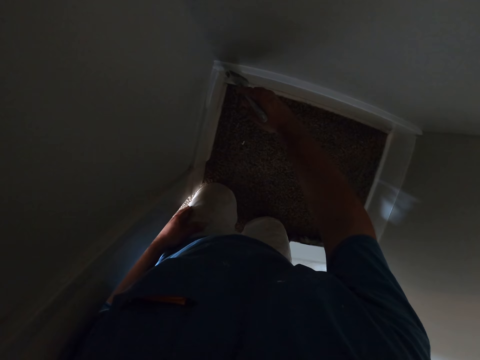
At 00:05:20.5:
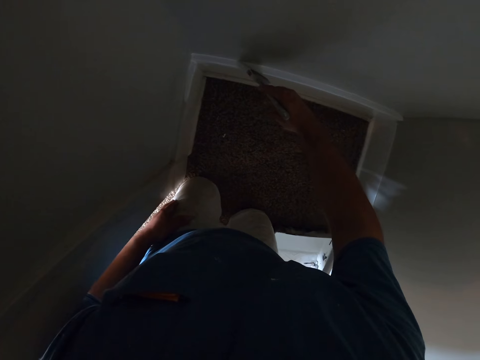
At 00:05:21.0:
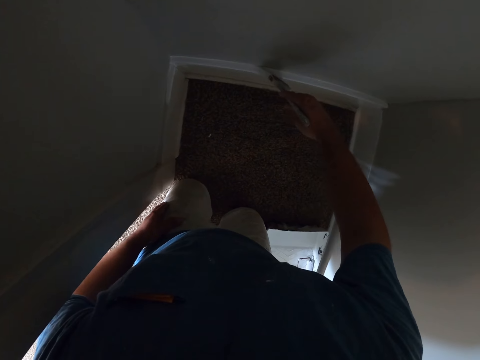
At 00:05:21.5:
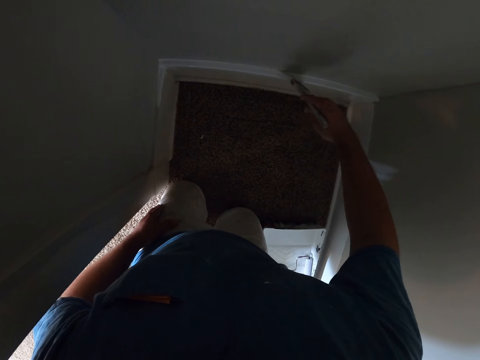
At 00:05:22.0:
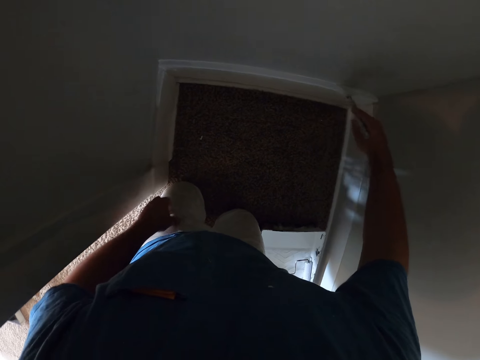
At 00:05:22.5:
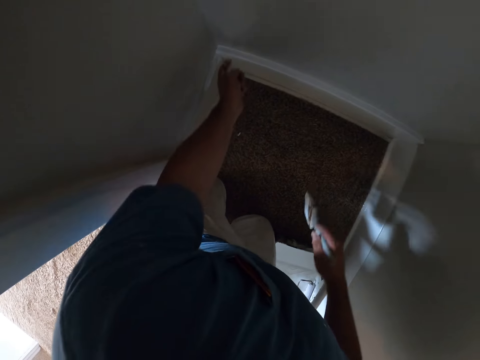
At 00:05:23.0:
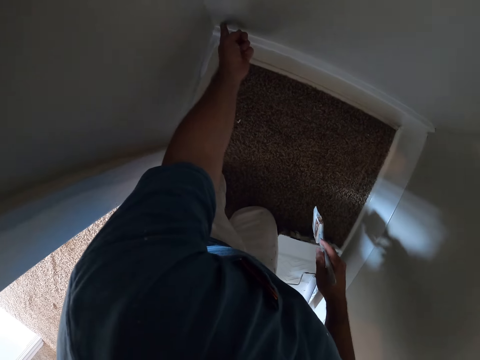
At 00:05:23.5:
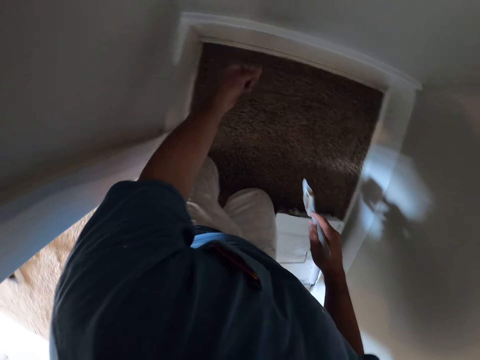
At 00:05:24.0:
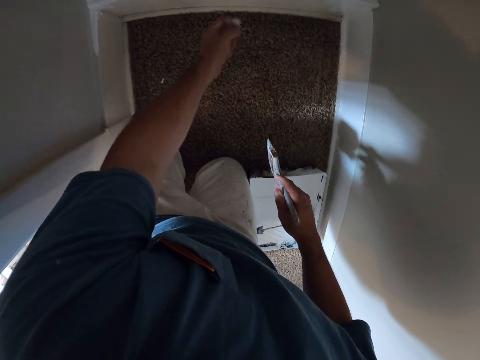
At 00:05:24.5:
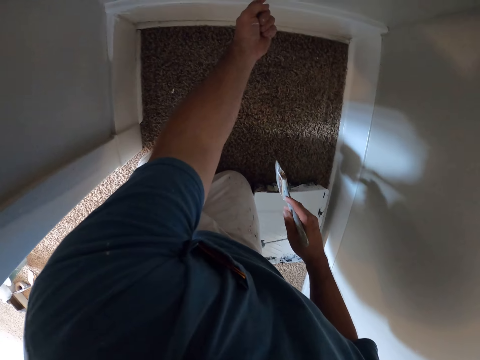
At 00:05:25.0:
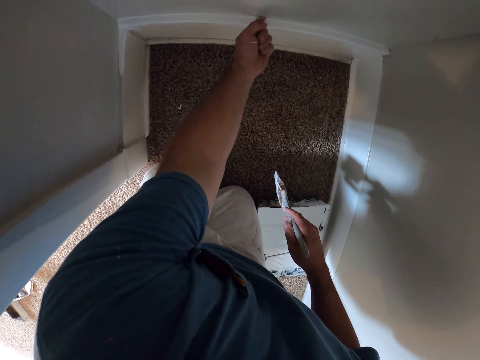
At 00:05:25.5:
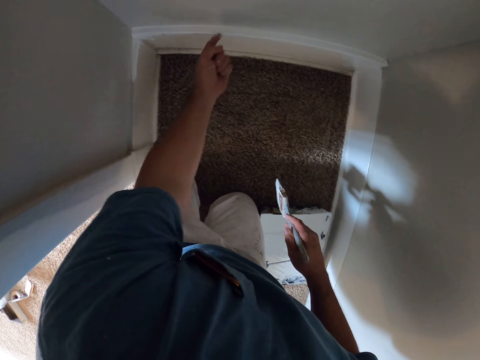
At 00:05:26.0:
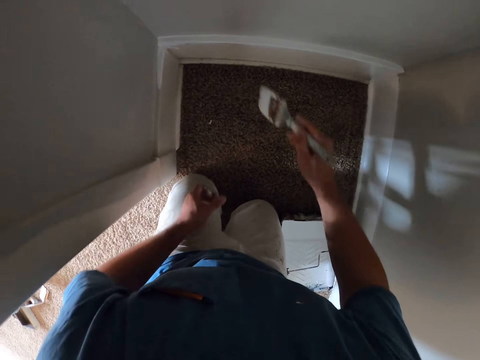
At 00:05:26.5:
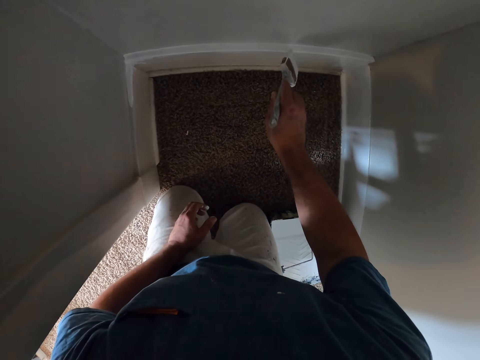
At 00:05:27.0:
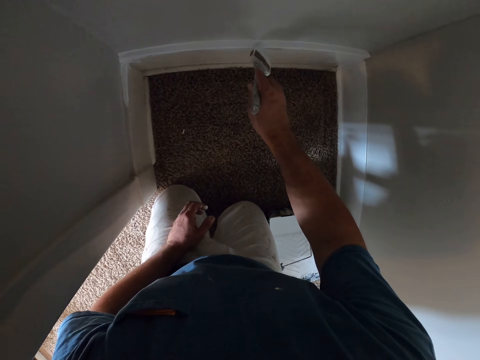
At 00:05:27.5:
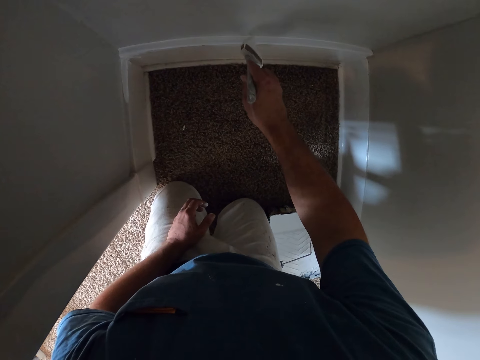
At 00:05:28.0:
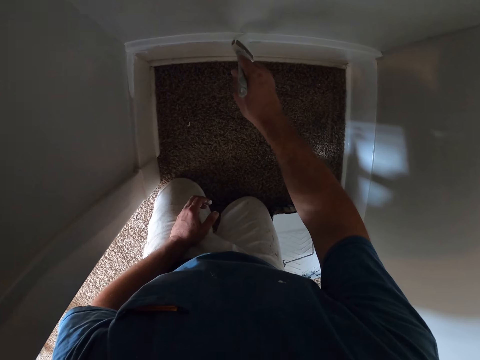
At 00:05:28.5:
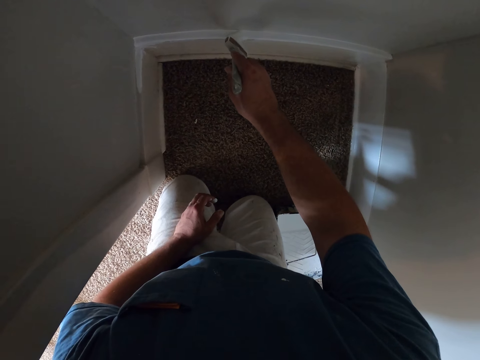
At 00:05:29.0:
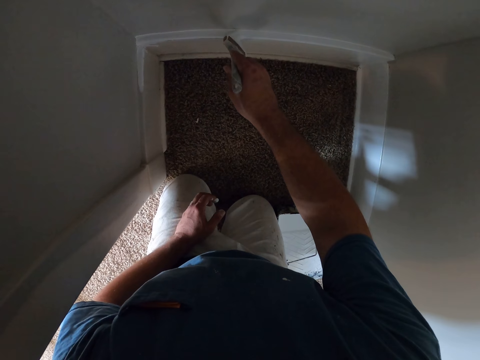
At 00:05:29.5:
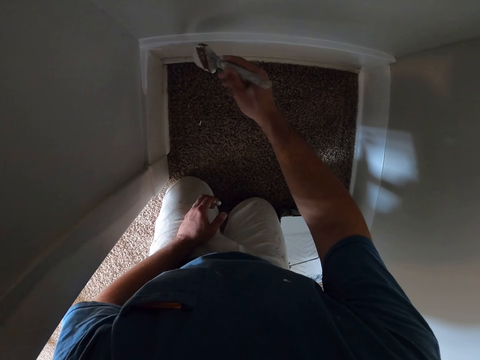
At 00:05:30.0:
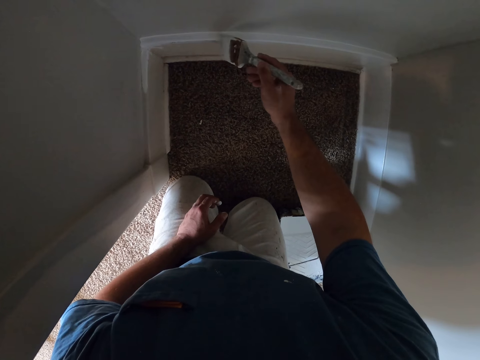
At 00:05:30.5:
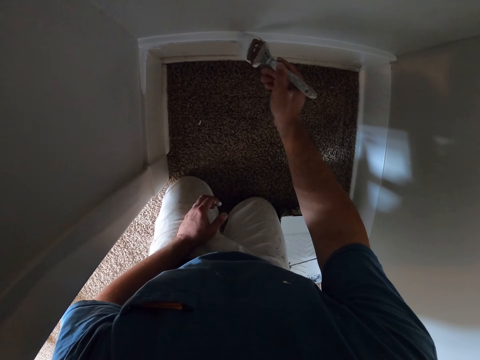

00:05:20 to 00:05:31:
The camera wearer removes the paint brush from the base of the wall. He stops painting the wall. He cleans the base of the wall with his finger. He removes his finger from the base of the wall. He cleans the base of the wall with his finger again. He removes his finger from the base of the wall. He moves the paint brush towards the base of the wall. He paints the base of the wall white with the paint brush.

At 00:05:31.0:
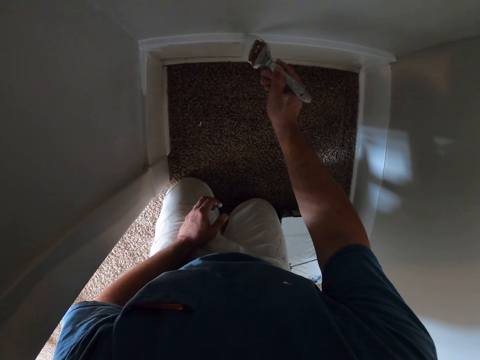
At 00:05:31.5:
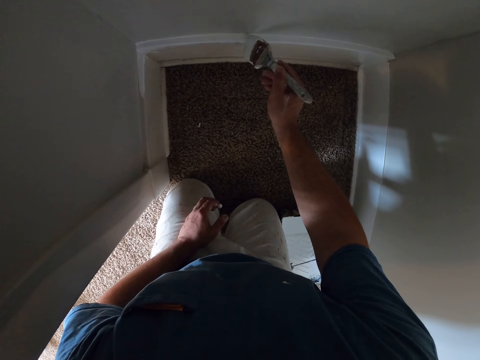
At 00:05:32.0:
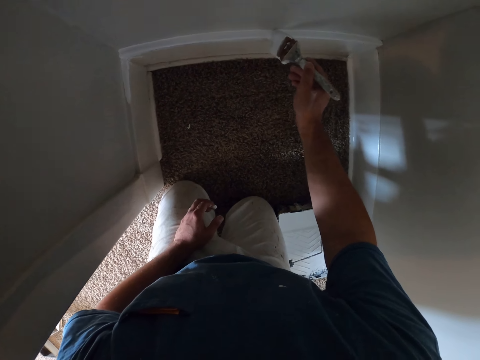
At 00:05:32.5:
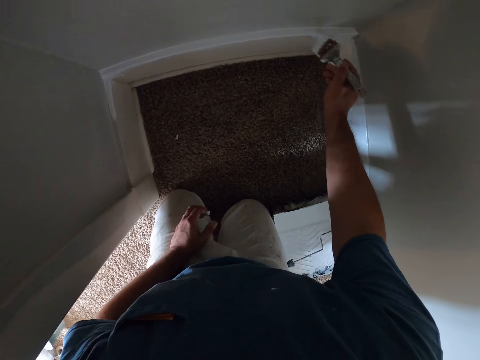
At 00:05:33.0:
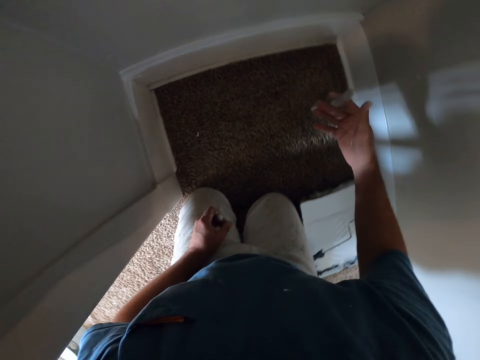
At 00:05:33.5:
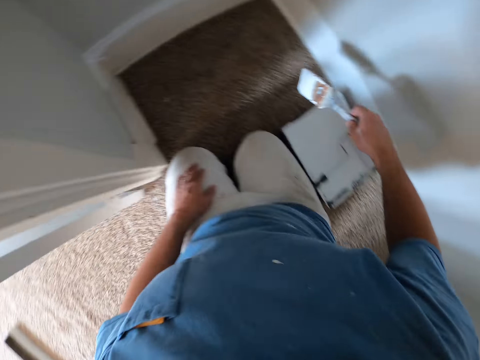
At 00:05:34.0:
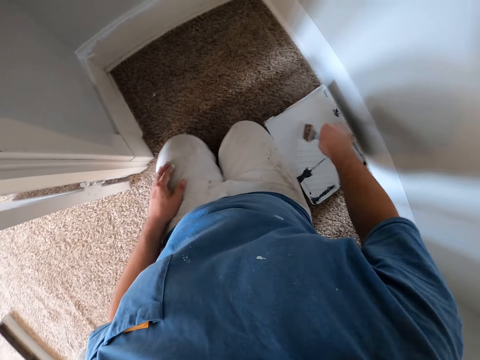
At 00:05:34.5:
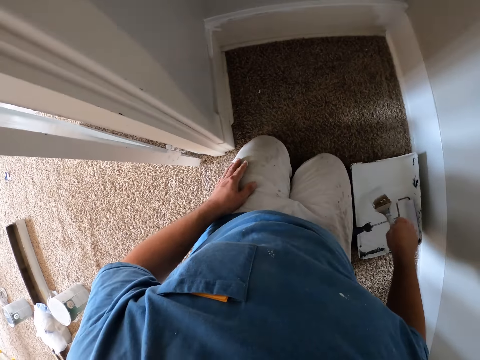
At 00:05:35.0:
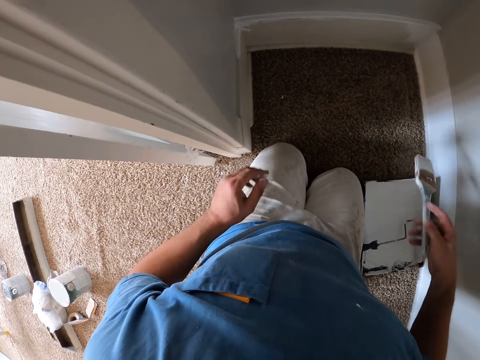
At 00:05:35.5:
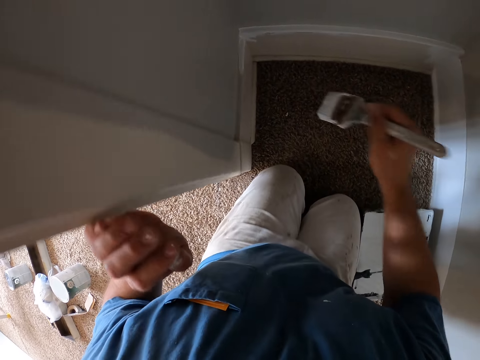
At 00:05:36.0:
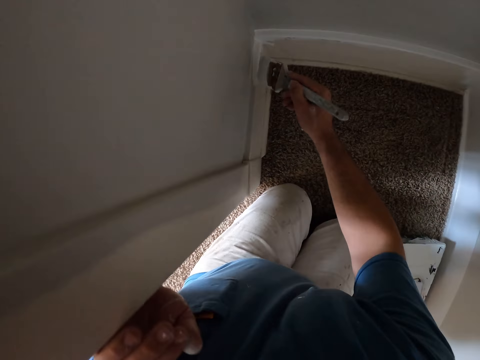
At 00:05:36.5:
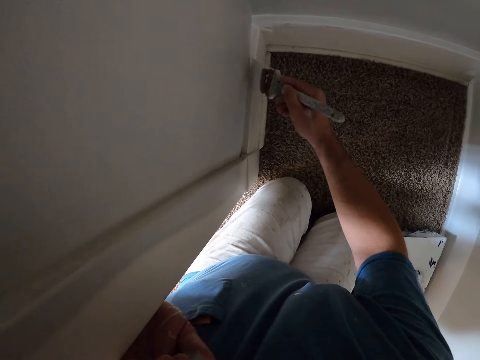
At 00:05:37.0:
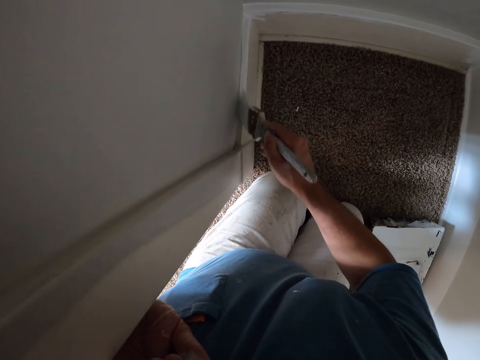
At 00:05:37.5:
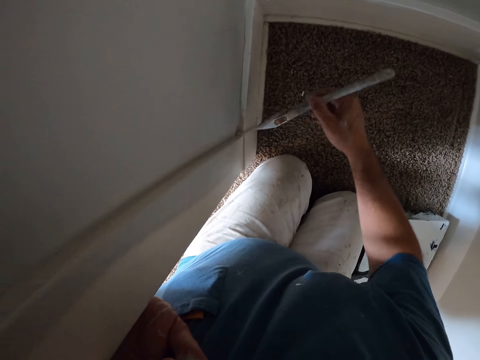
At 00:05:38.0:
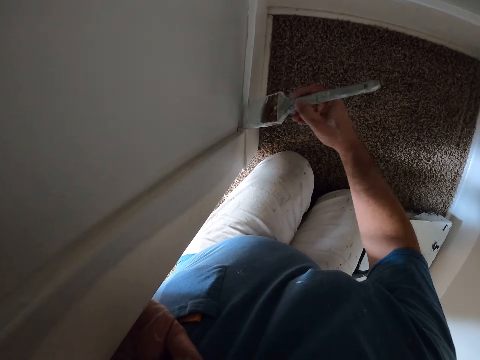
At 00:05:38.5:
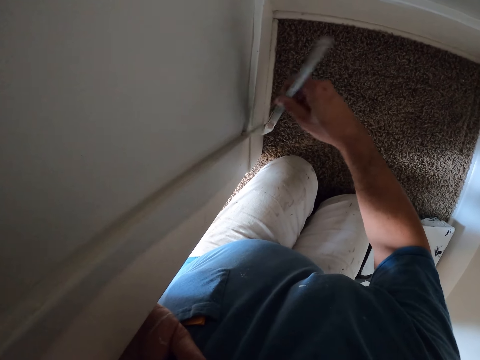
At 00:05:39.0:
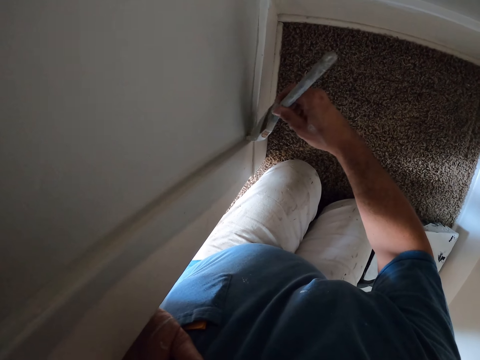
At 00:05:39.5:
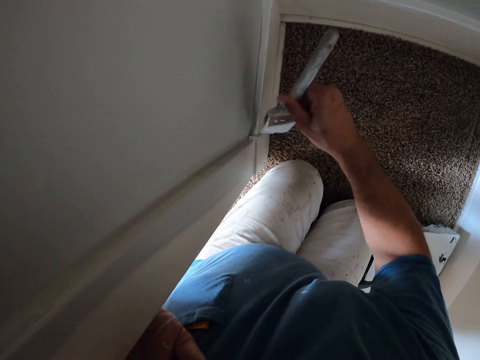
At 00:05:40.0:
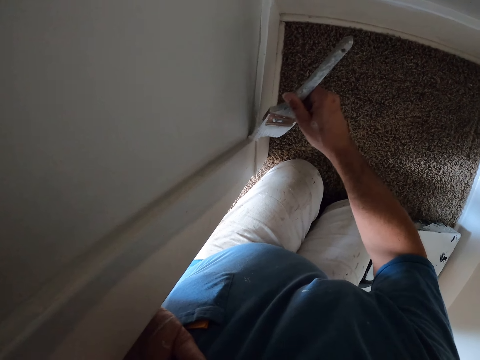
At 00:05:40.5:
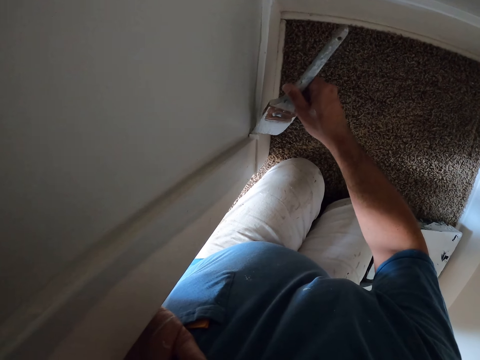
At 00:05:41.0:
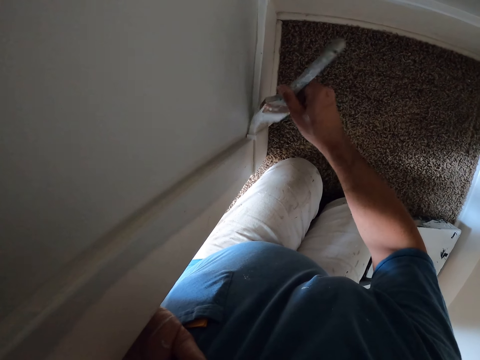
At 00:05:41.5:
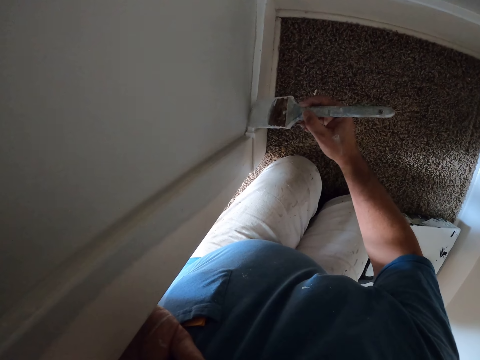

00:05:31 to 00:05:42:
The camera wearer stops painting the wall using a paint brush. He removes the paint brush from the base of the wall. He flips the paint brush. He dips the paint brush into the roller tray. He lifts up the paint brush from the roller tray. He touches the door frame with his left hand. He paints the base of the wall white with the paint brush.

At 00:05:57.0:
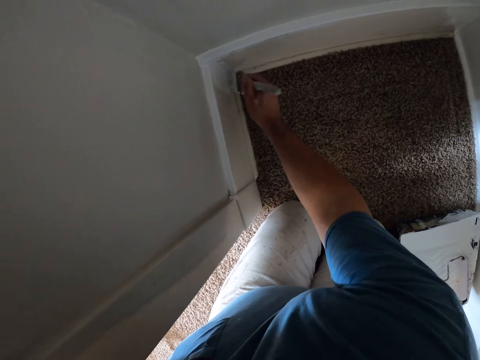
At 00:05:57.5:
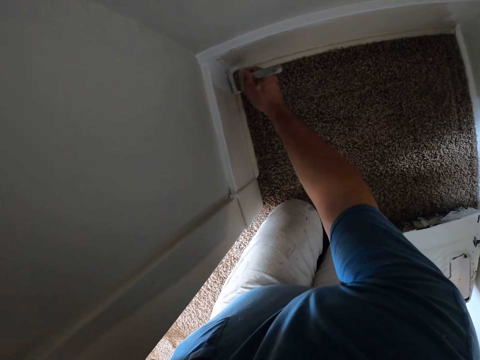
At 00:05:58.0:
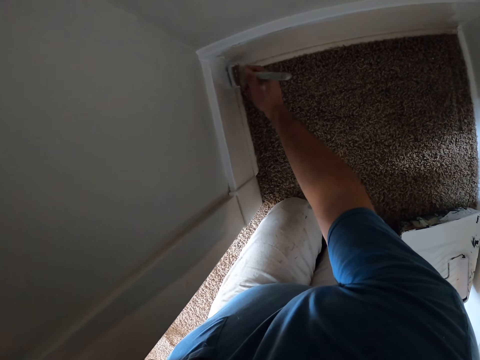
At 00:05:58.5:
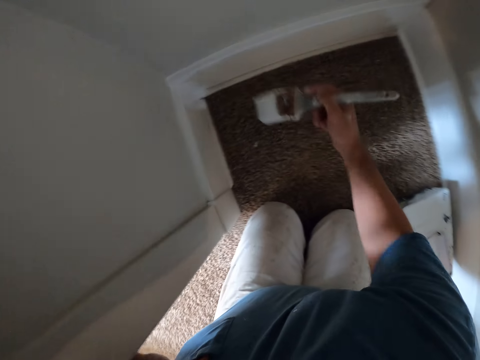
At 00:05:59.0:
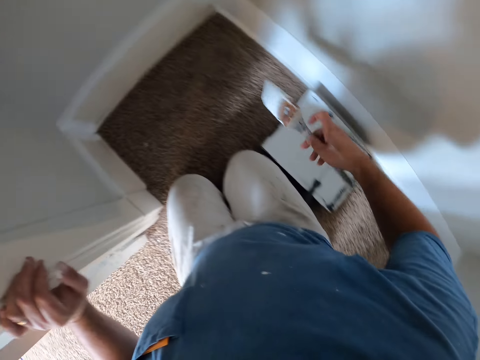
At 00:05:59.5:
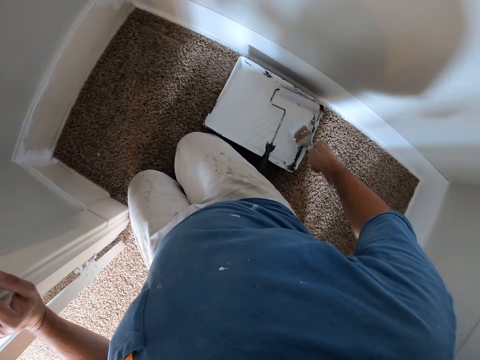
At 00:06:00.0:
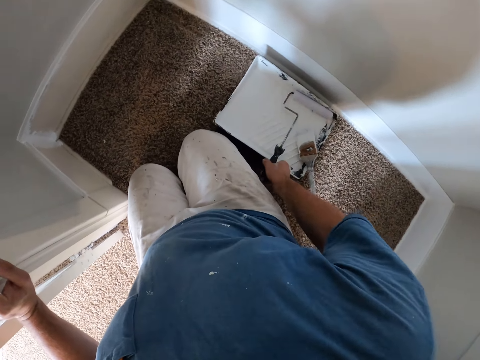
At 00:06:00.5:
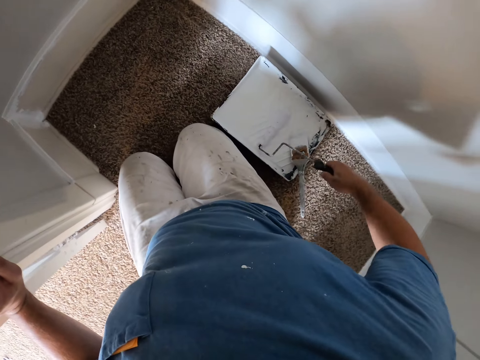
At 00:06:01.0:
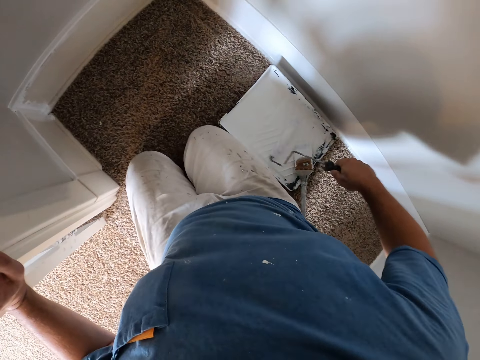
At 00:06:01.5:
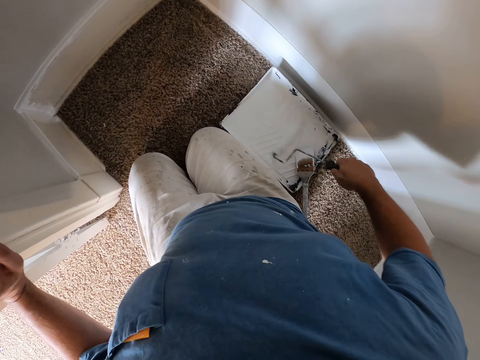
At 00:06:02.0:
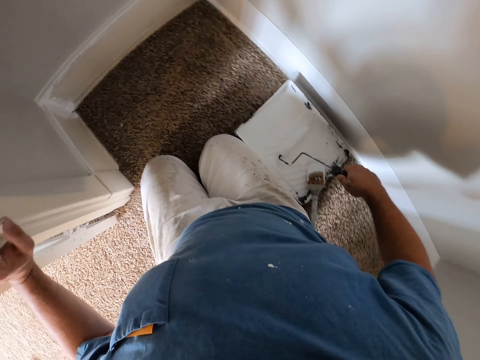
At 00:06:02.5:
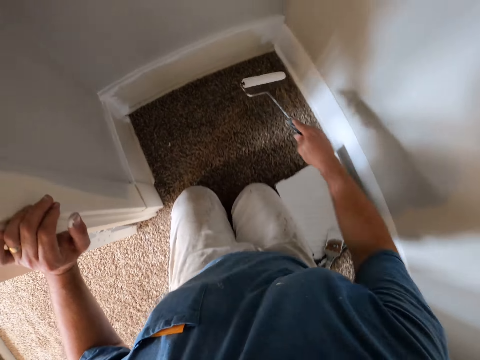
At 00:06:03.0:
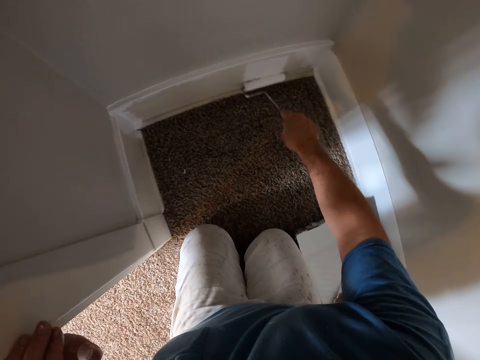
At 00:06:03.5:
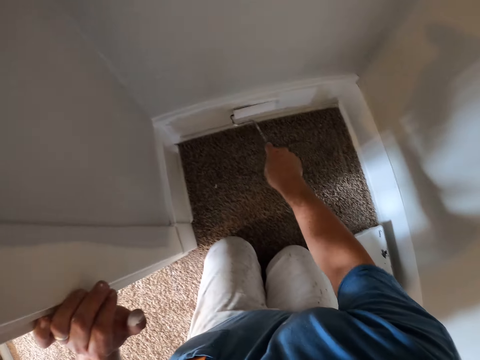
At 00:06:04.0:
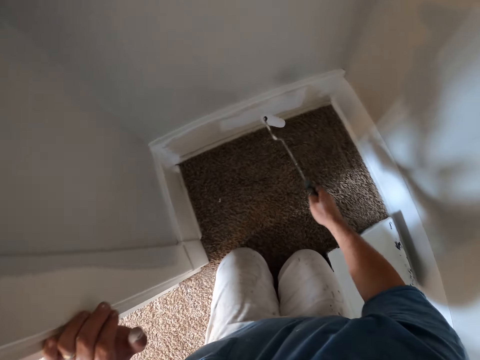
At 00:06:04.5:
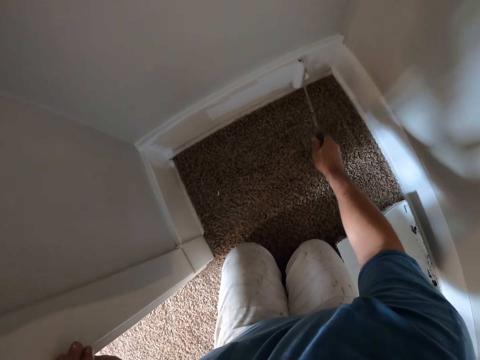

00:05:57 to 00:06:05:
The camera wearer stops painting the wall using a paint brush. They remove the paint brush from the base of the wall. They drop the paint brush into the roller tray. They pick up a roller from the roller tray. They roll the roller in the white paint on the roller tray. They lift up the roller from the roller tray. They paint the base of the wall white with the roller.
